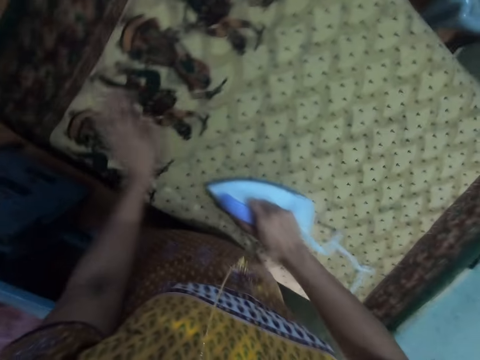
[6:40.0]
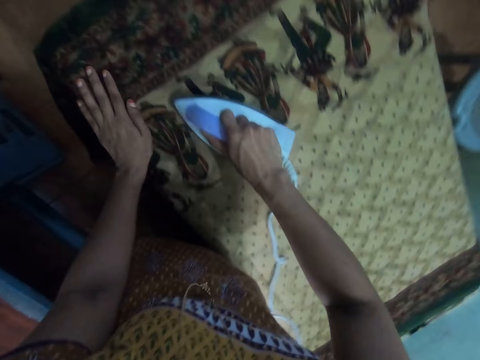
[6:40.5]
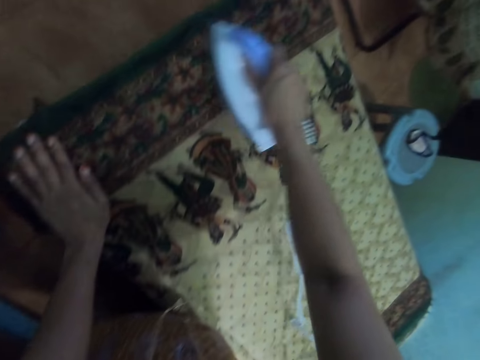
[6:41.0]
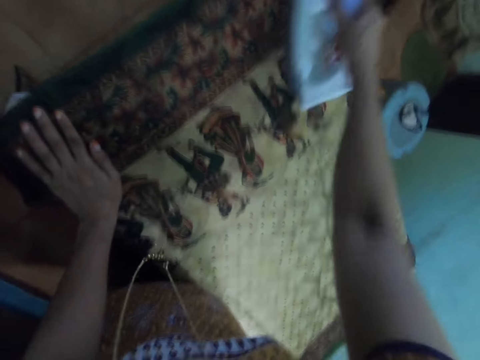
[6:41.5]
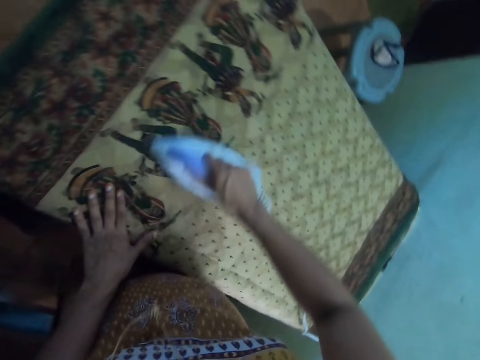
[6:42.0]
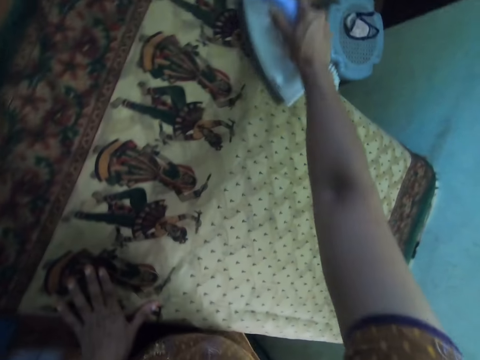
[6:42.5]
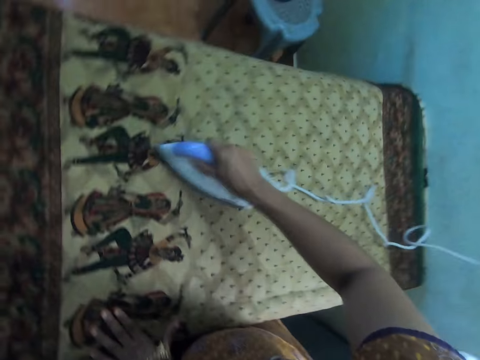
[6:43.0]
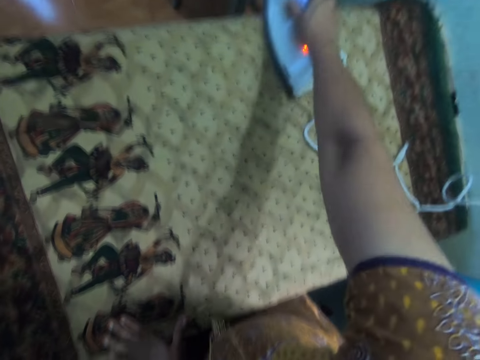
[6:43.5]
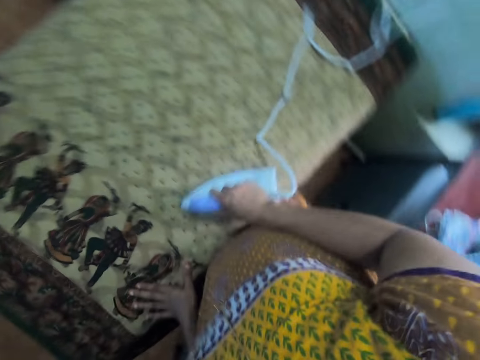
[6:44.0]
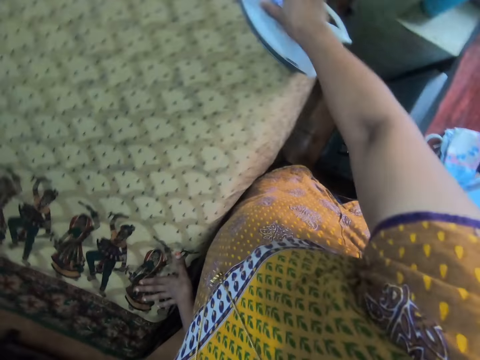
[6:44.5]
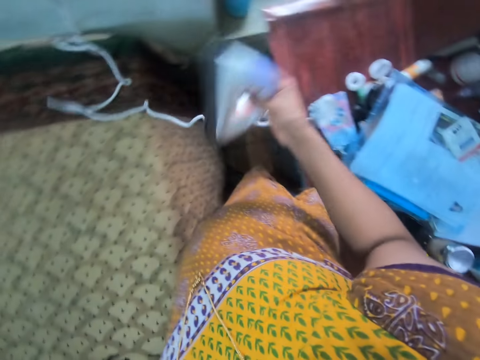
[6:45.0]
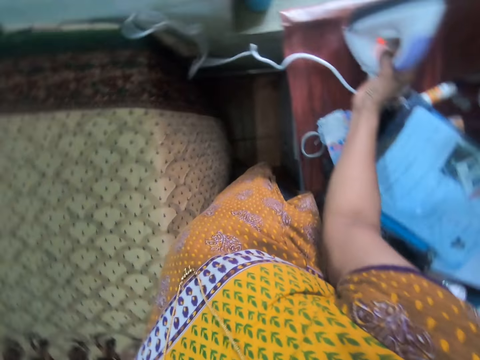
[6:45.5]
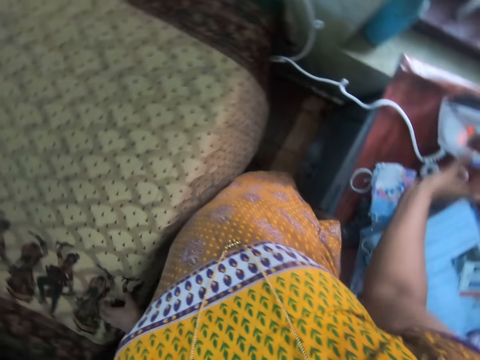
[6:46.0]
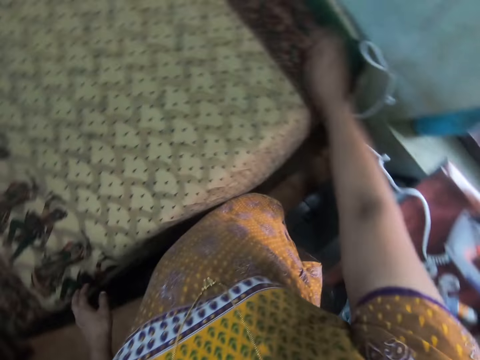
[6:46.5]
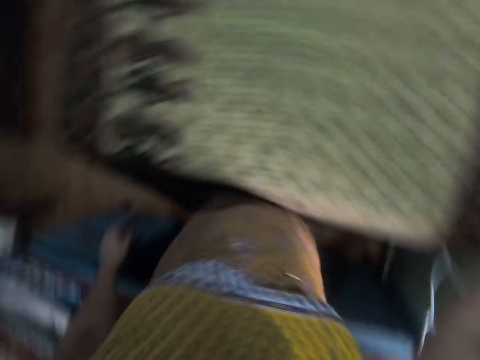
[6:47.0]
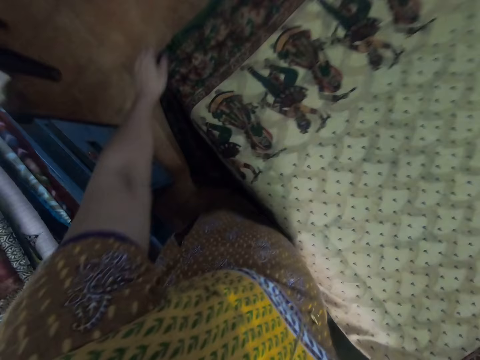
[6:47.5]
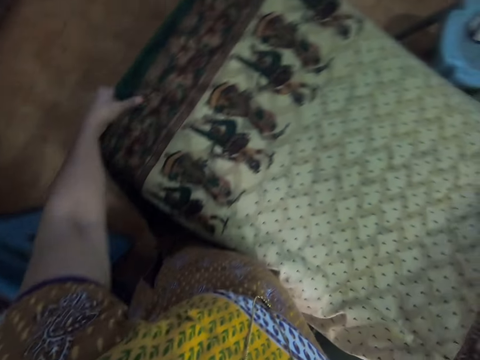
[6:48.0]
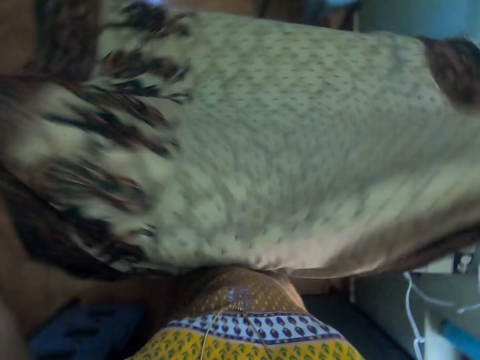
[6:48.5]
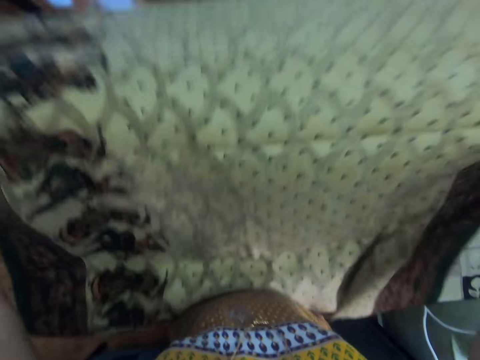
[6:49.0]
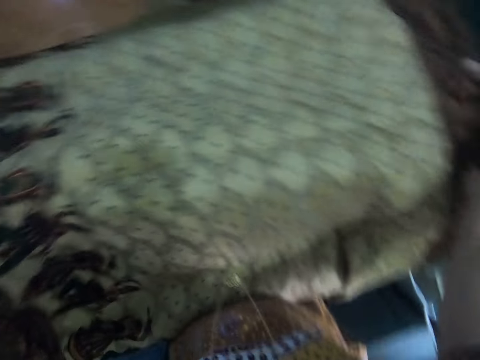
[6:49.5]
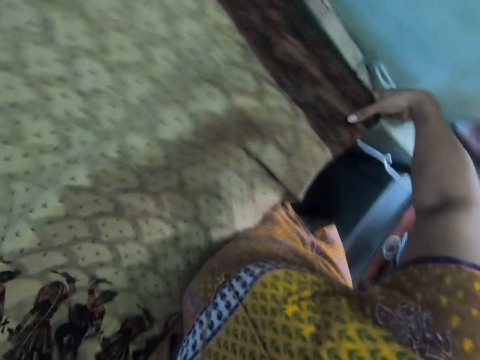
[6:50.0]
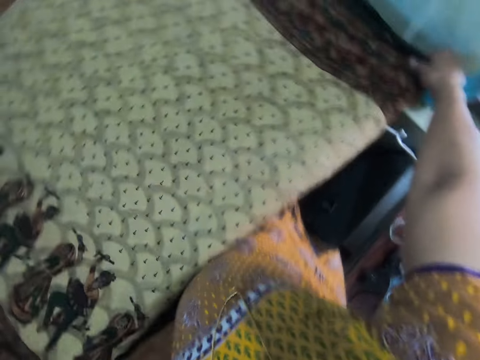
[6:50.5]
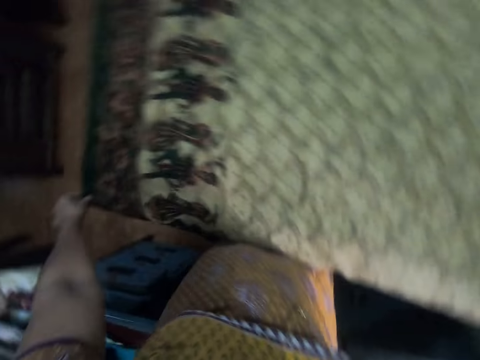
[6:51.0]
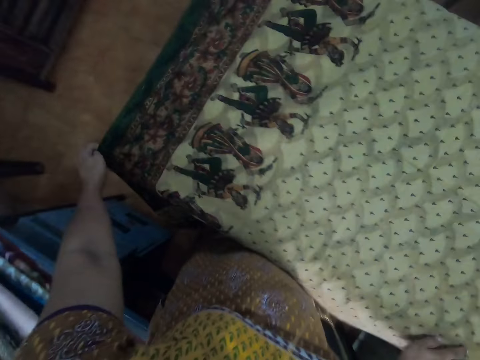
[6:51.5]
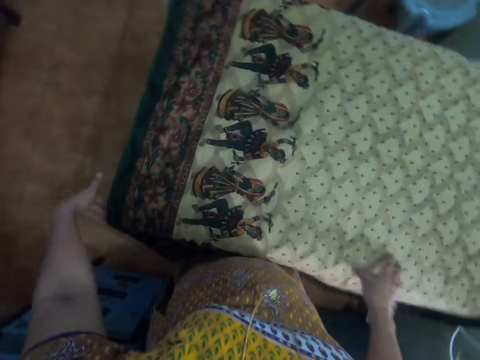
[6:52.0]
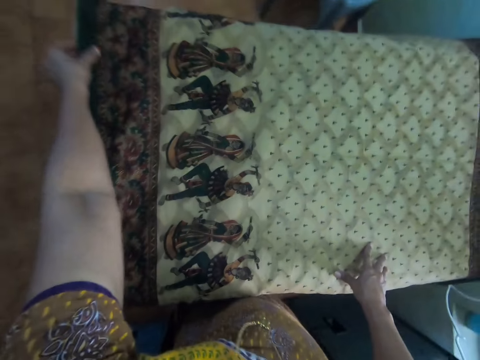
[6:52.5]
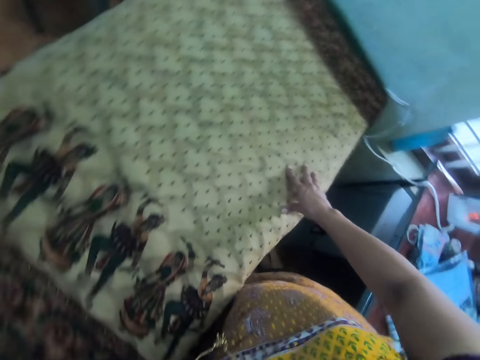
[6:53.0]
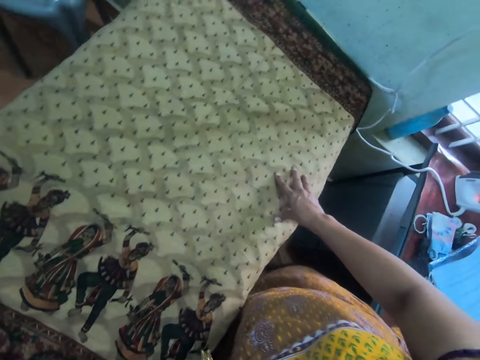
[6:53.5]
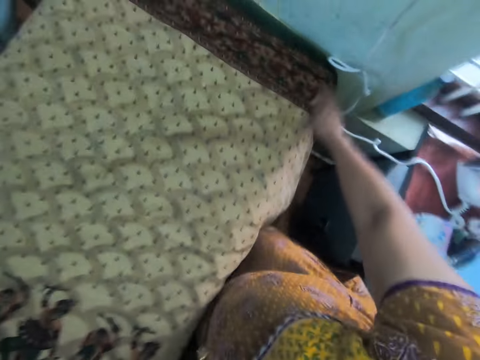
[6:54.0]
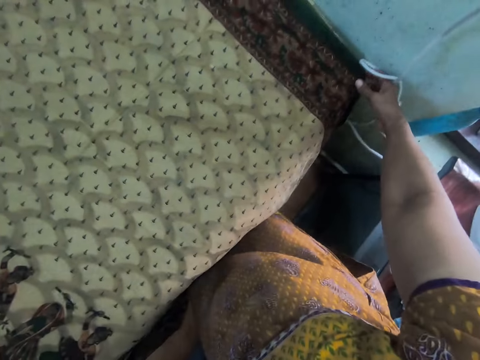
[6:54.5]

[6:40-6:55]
The camera wearer moves the hand. They move the hand again. They place down the iron box on the table. They hold the material. They stretch the cloth. They hold the material with both hands. They move the material. They adjust the material.

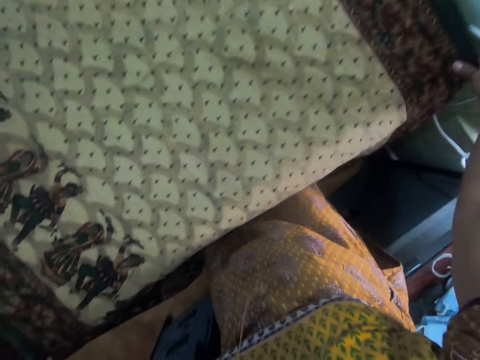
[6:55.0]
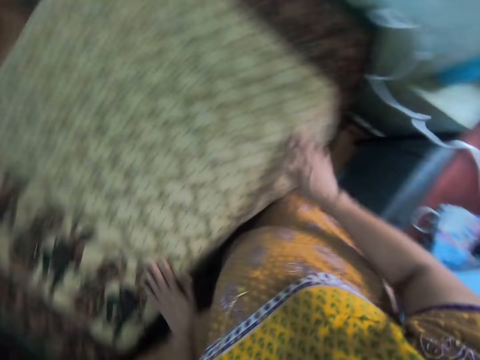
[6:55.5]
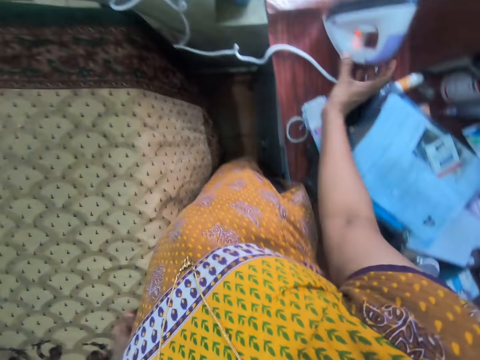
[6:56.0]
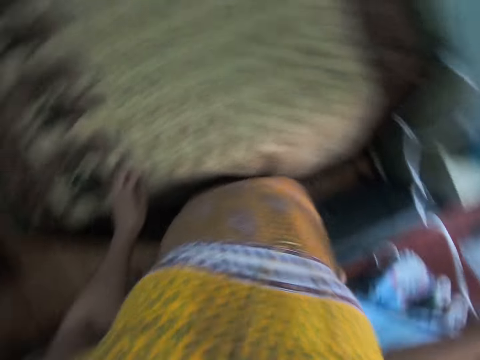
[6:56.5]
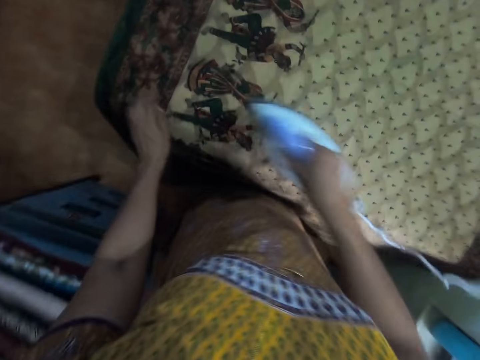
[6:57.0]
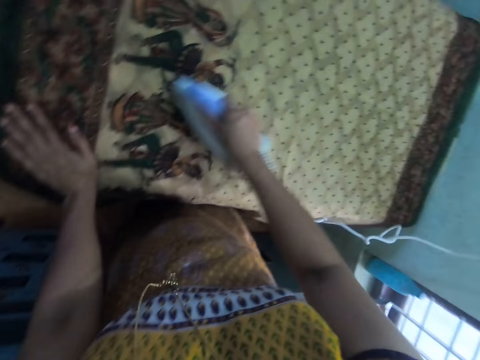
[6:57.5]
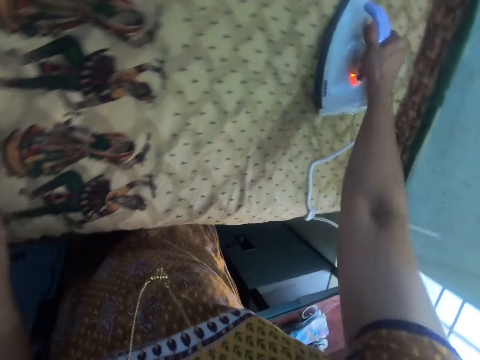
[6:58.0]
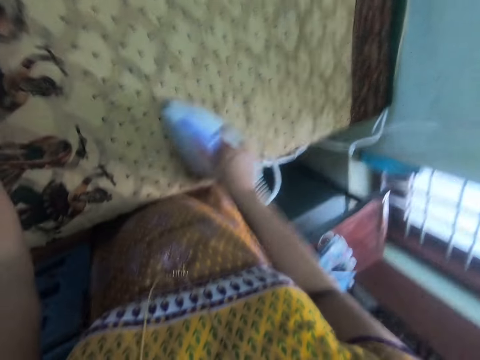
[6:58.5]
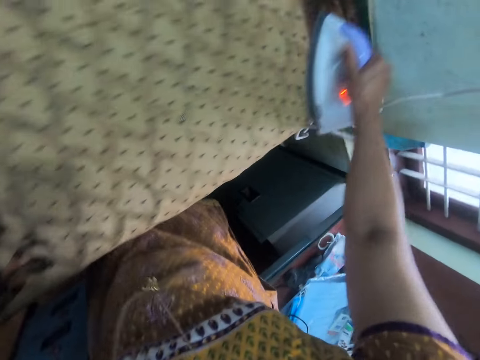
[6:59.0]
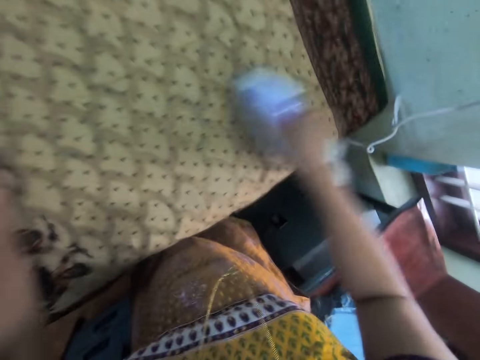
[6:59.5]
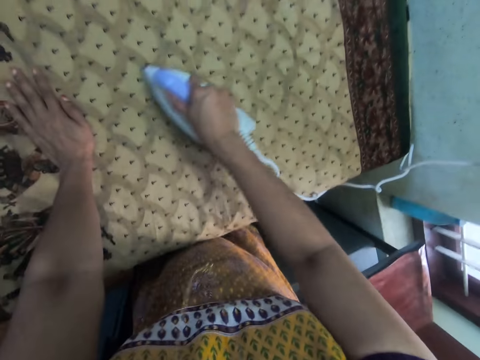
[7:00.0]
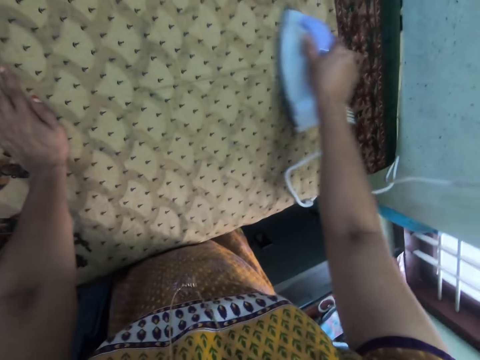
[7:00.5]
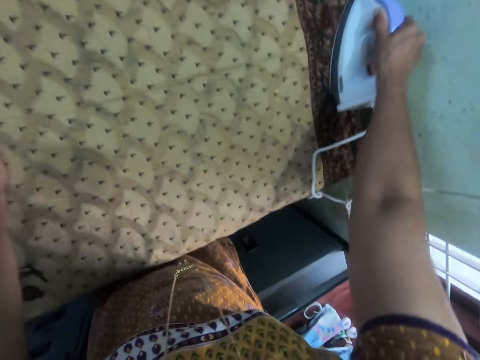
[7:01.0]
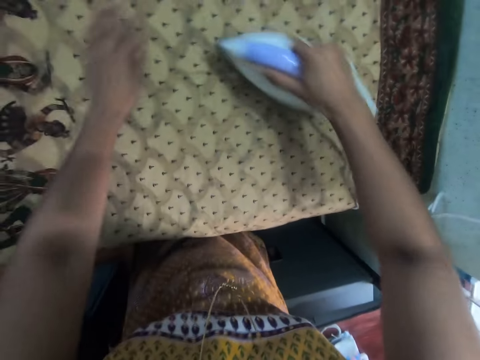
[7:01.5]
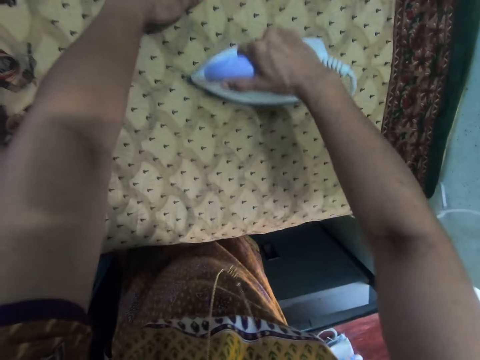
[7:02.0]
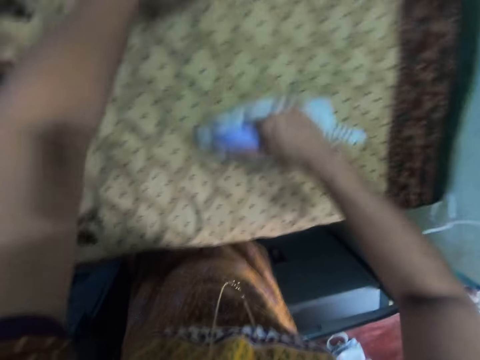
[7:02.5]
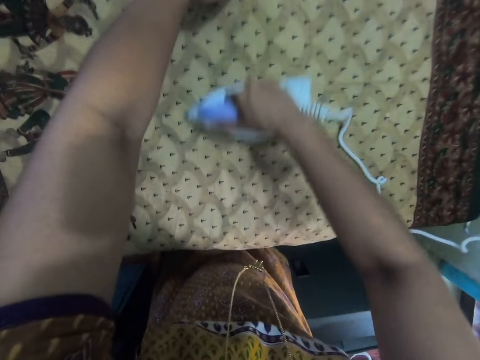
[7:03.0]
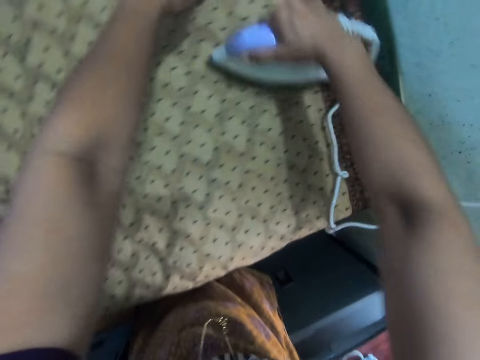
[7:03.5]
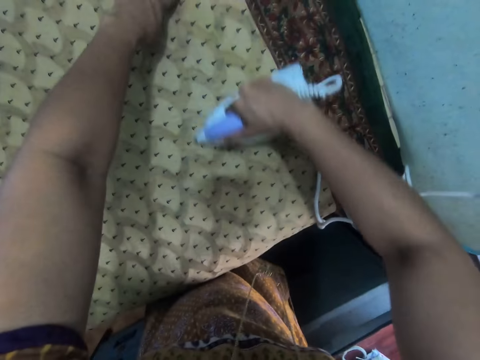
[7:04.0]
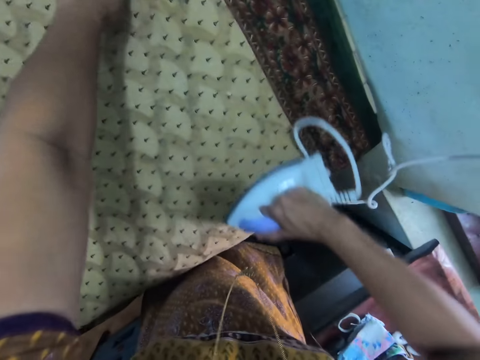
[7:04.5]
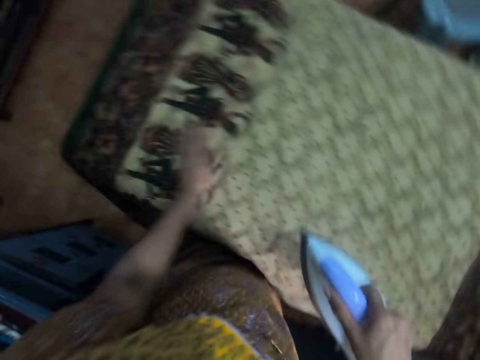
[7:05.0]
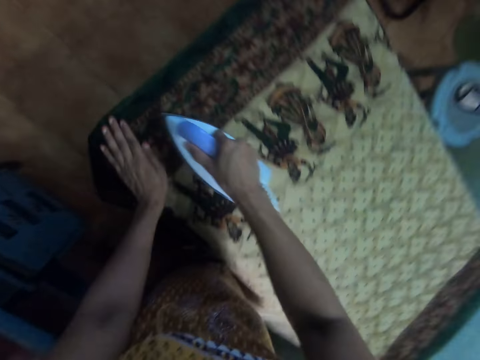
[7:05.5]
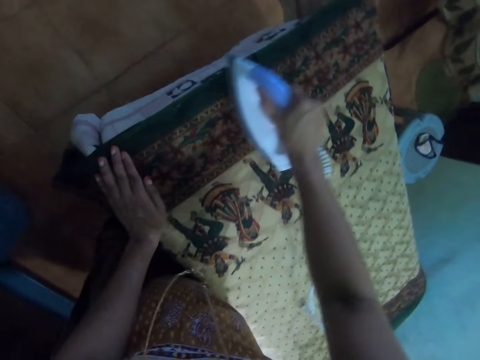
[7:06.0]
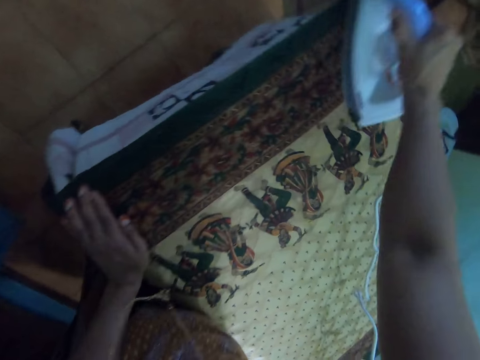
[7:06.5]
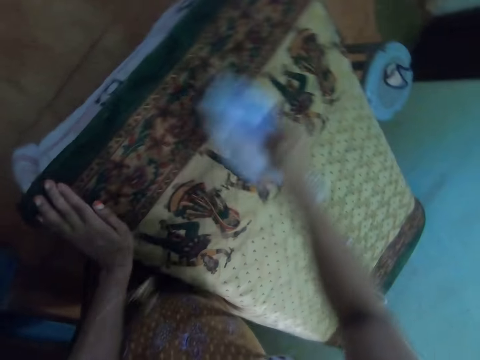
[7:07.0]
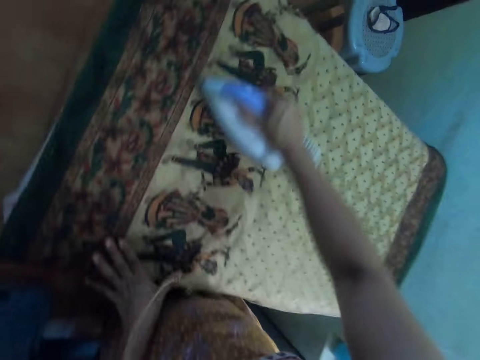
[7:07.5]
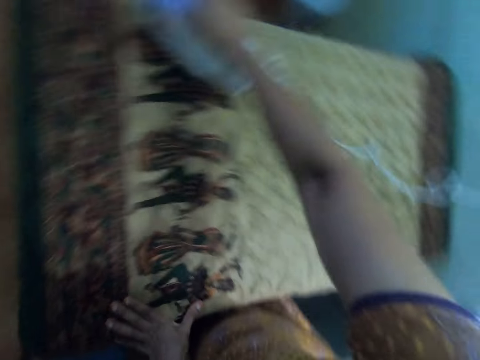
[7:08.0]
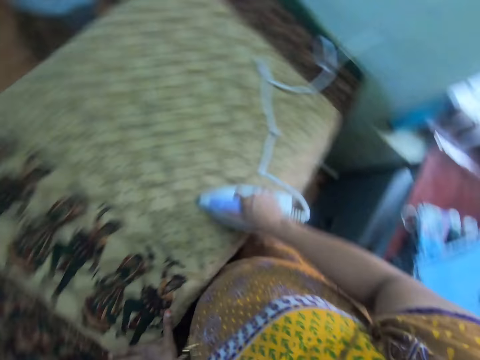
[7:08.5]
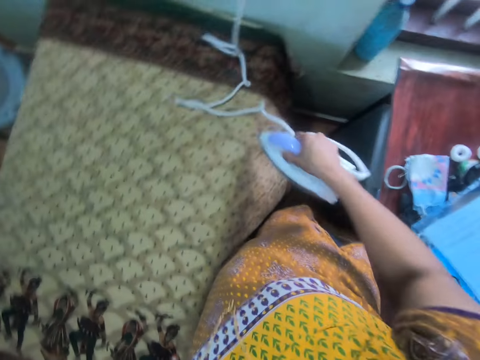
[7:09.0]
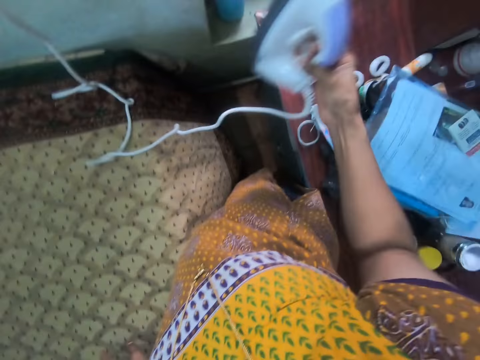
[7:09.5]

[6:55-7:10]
The camera wearer picks up the iron box. They iron the cloth or material. They hold the material. They move the hand repeatedly.
